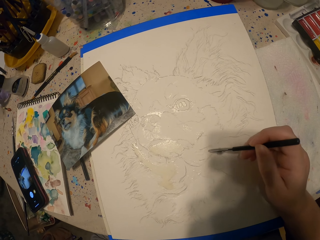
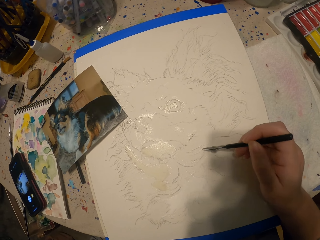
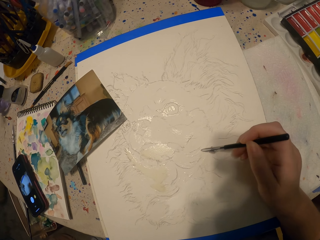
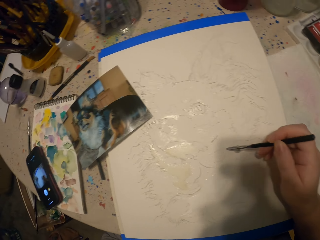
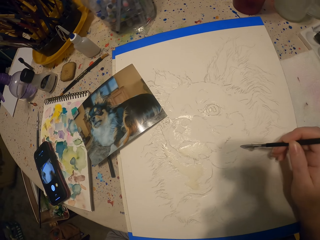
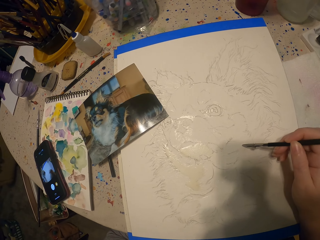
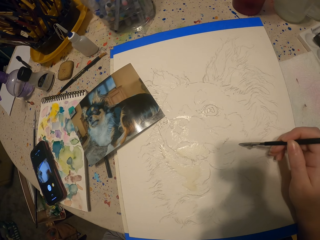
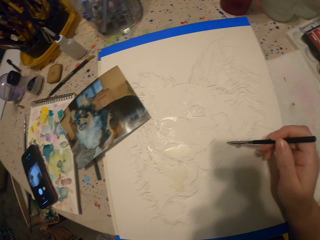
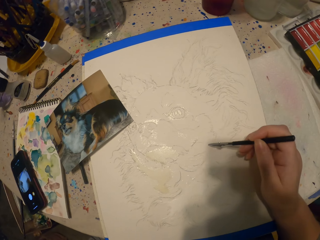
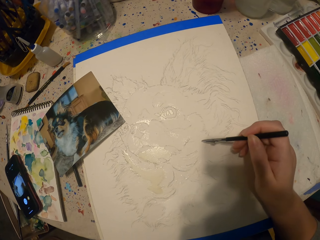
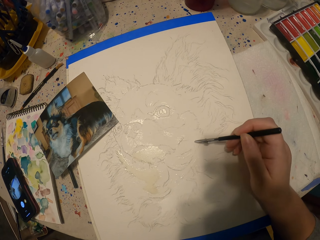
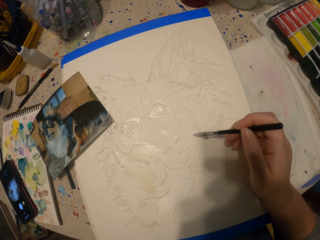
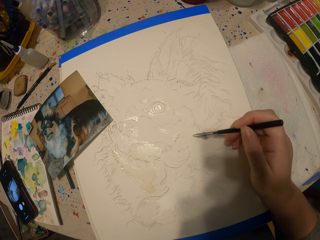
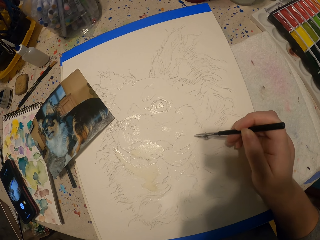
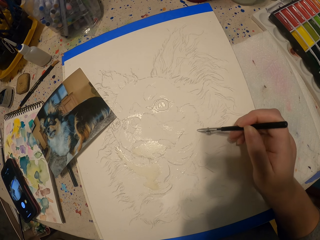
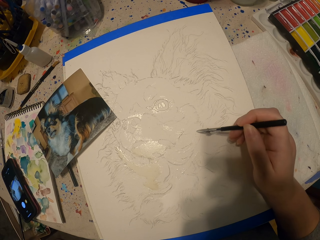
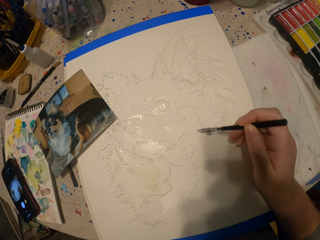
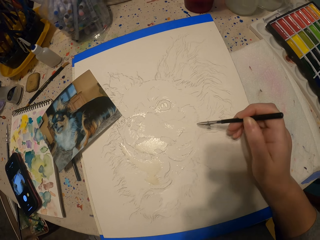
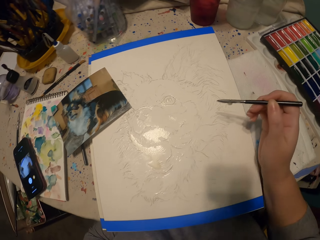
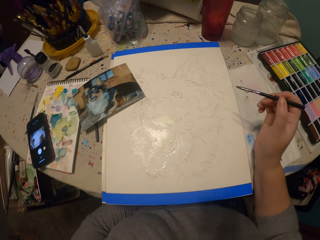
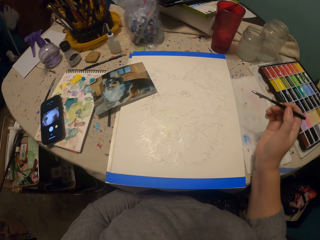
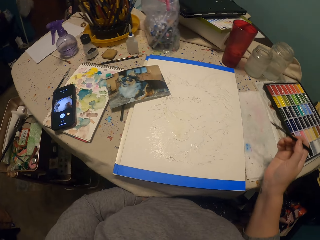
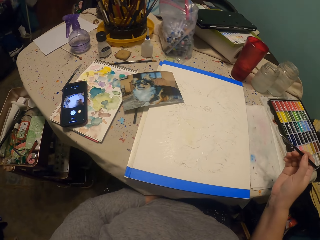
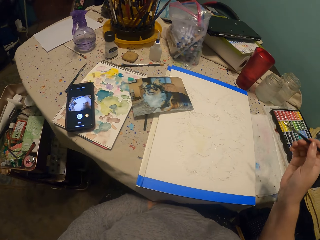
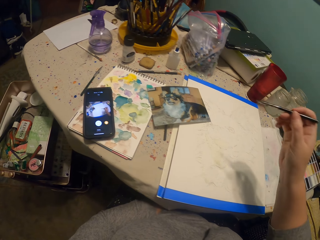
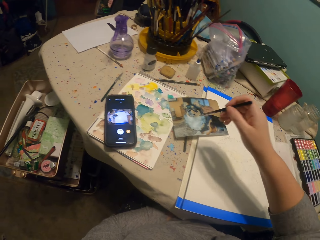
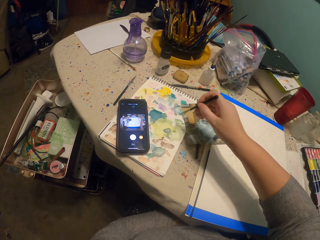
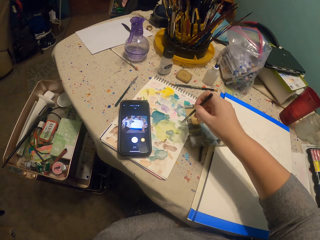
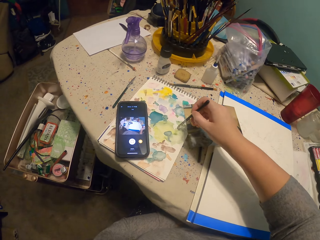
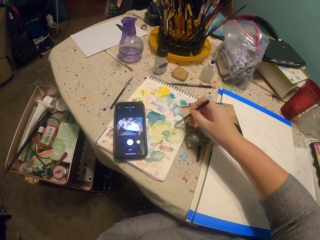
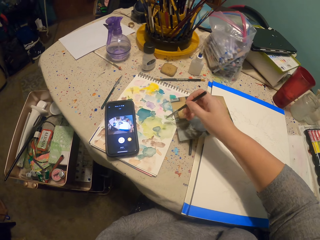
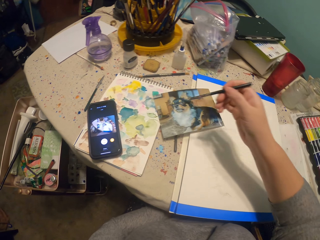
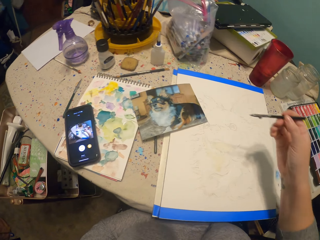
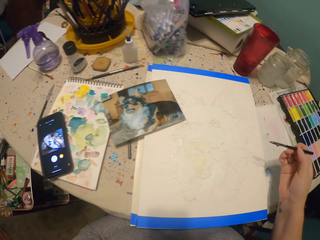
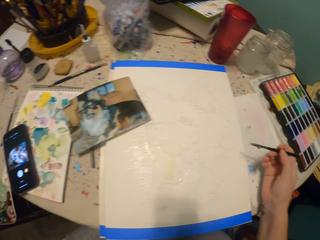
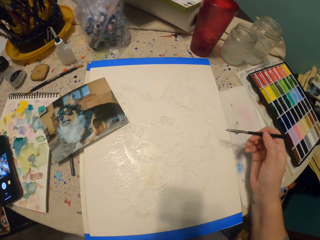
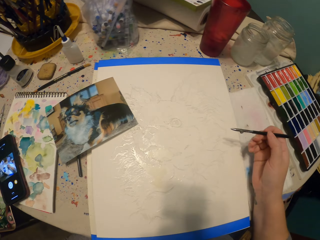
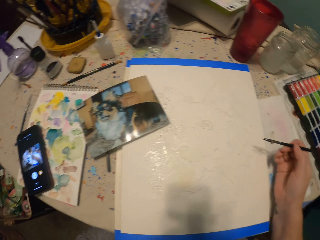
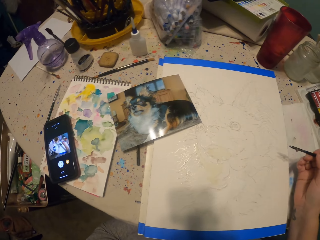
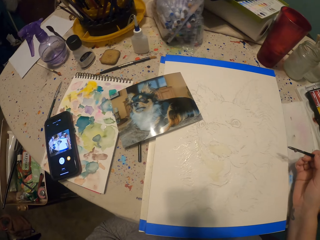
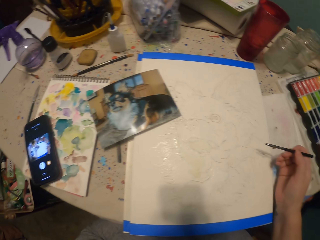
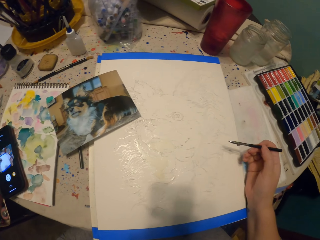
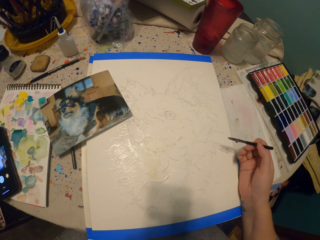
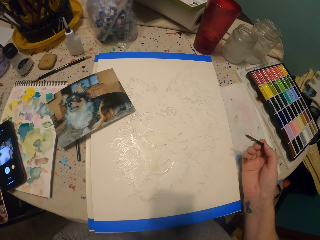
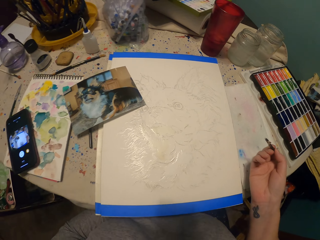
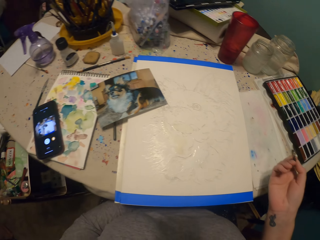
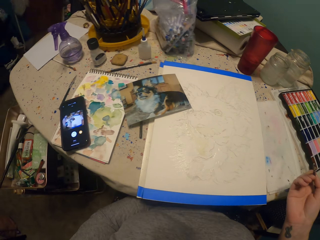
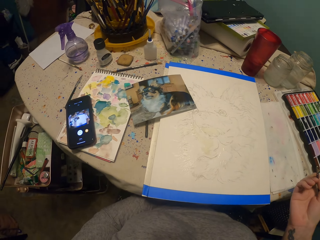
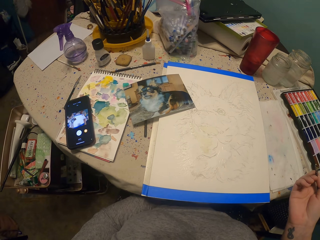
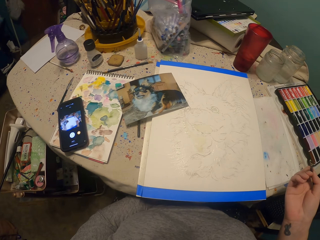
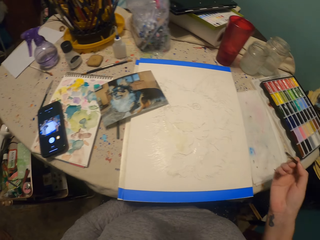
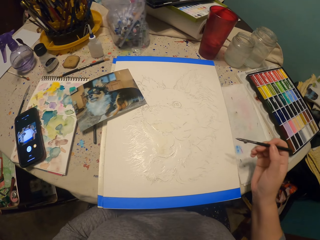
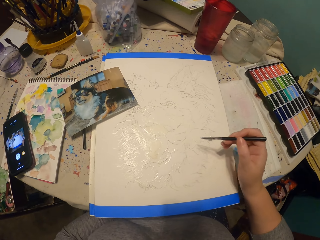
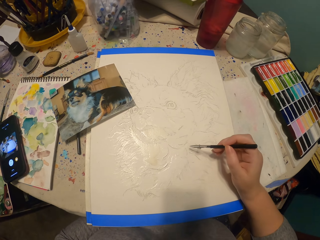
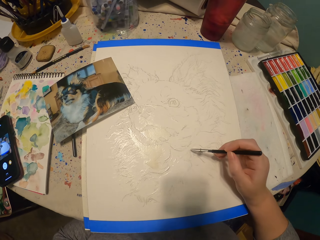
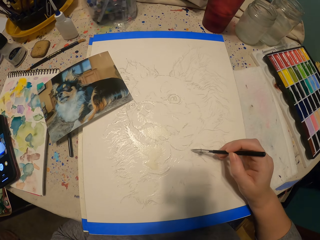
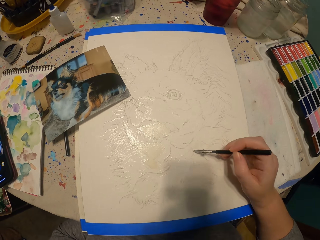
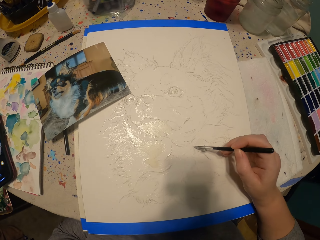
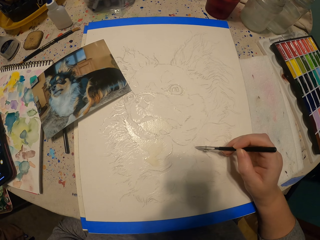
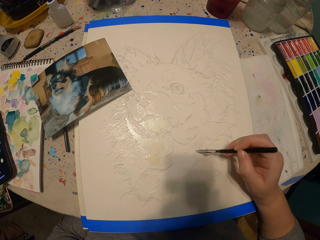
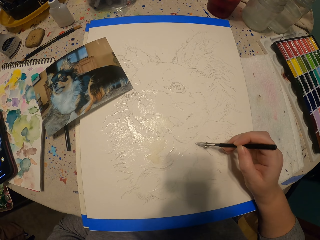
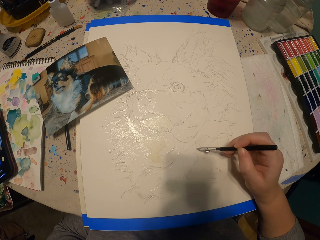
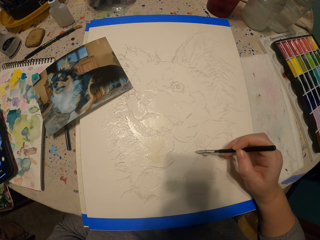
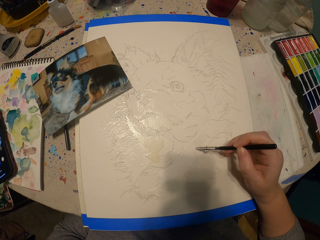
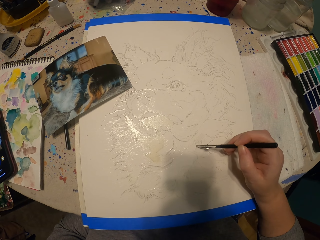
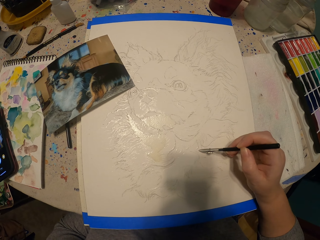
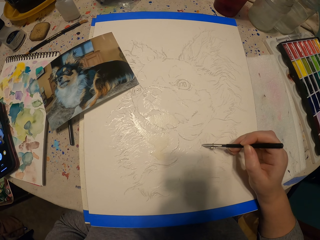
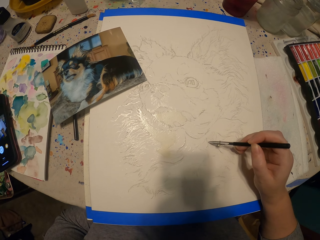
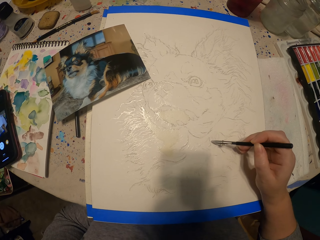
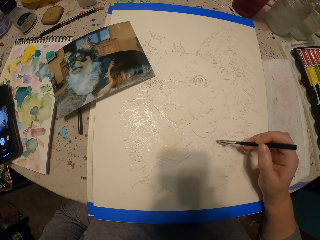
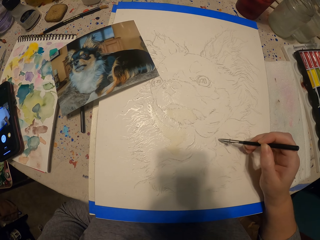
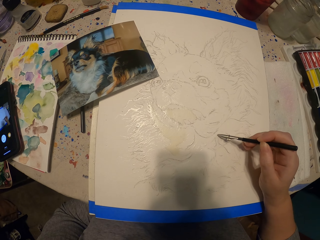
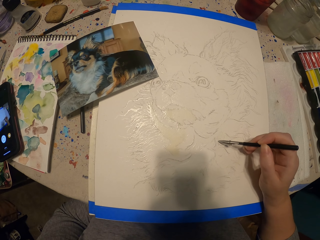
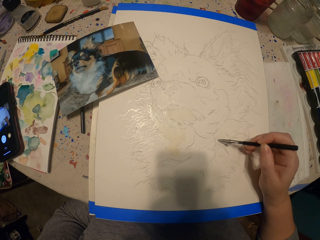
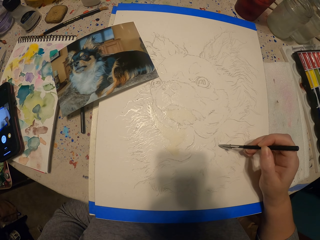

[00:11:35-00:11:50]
The camera wearer moves the painting pencil away from the picture. They paint the picture. They move the painting pencil away from the picture. They dip the painting pencil in the ink. They rest a hand on the table. They move the hand from the table. They paint the picture.

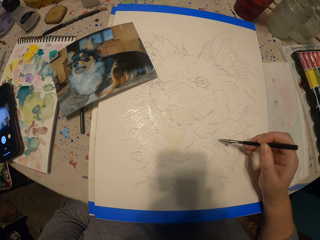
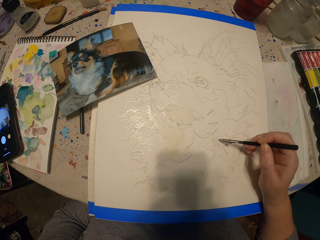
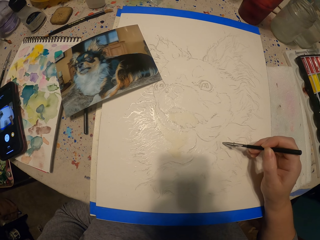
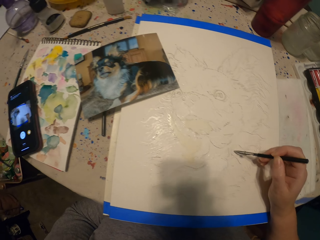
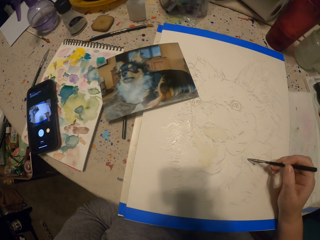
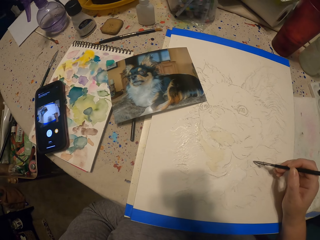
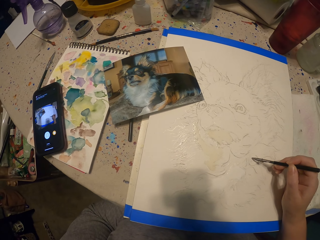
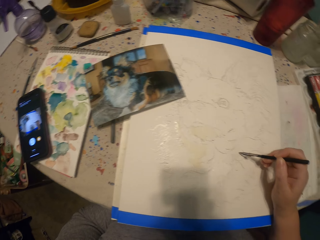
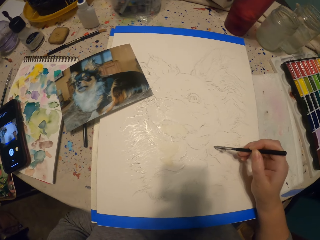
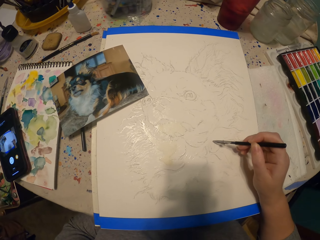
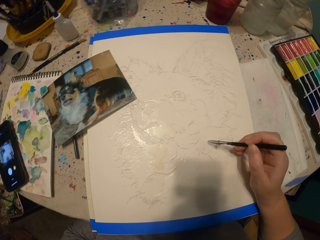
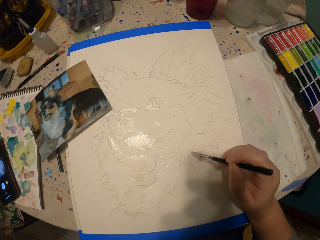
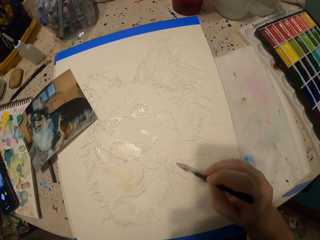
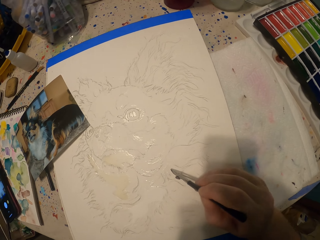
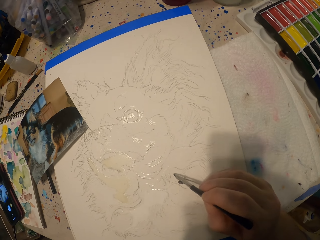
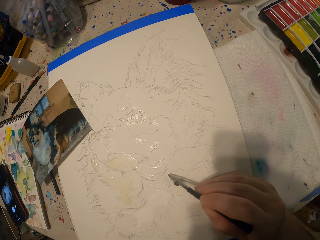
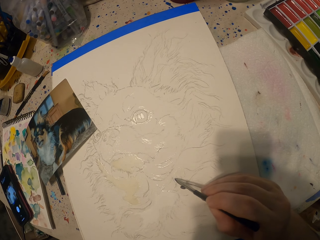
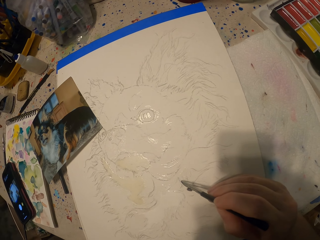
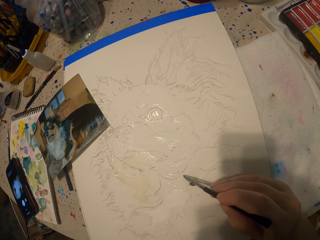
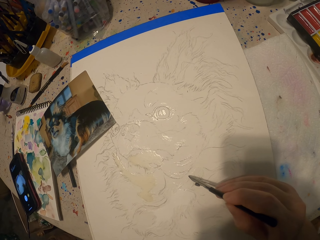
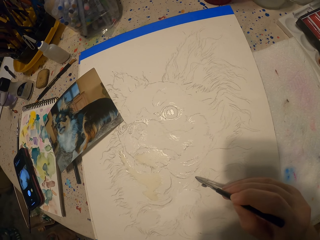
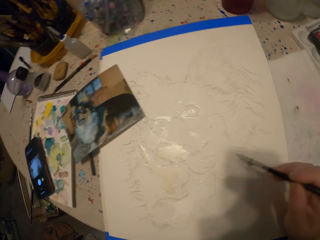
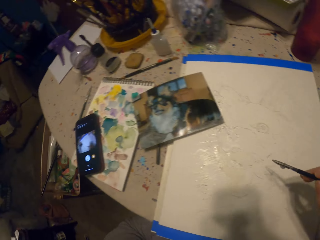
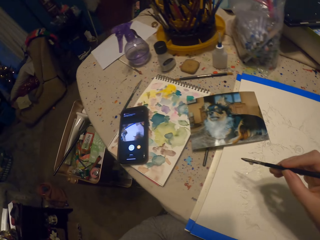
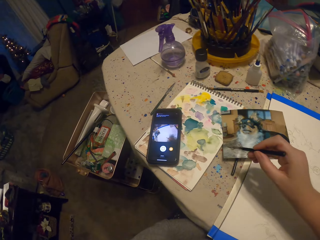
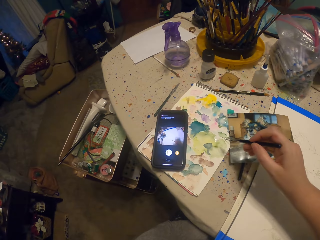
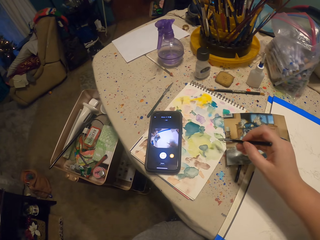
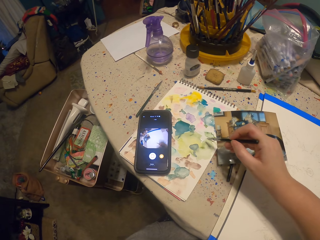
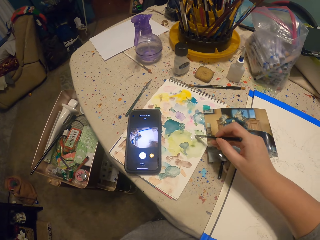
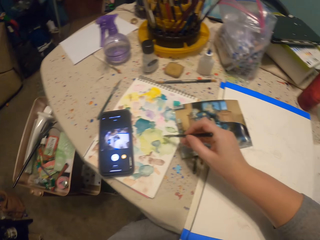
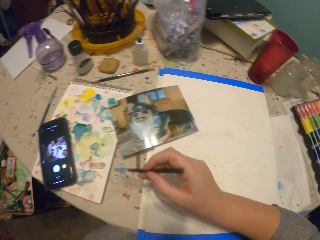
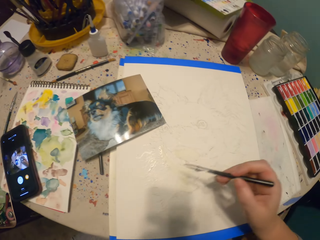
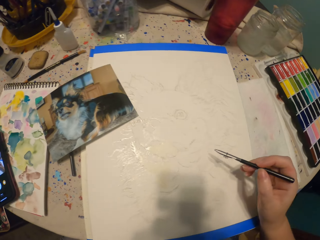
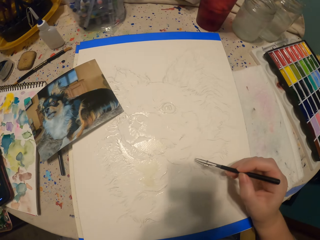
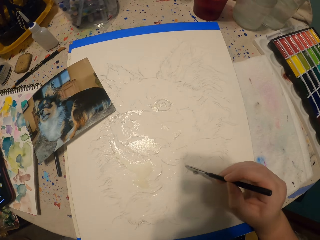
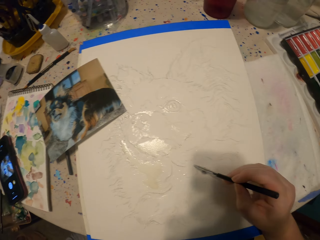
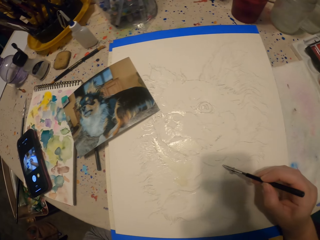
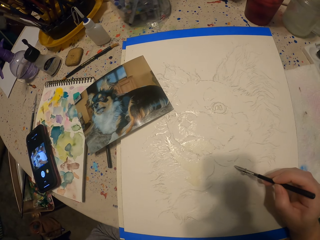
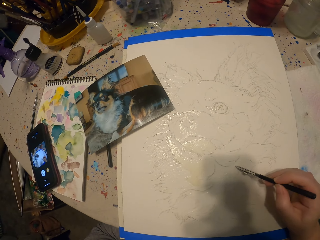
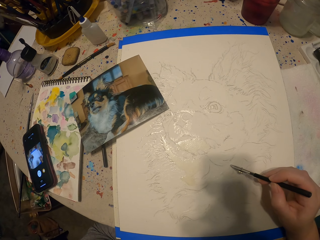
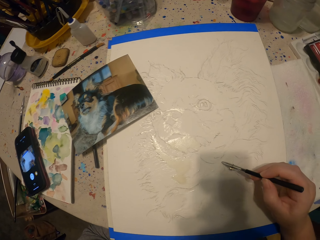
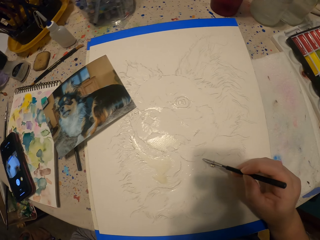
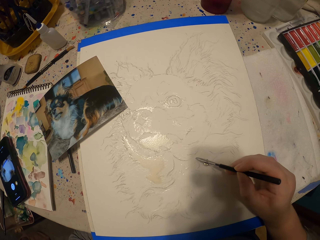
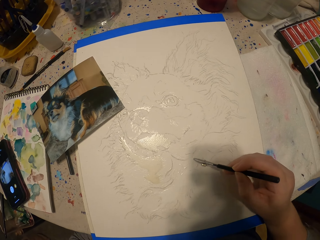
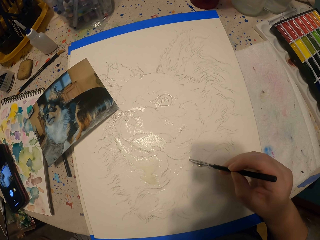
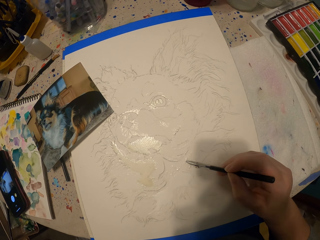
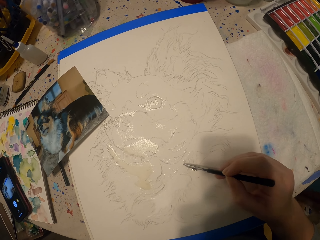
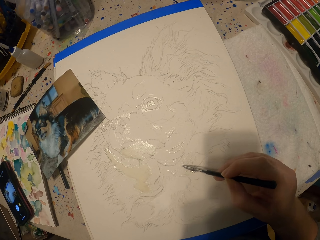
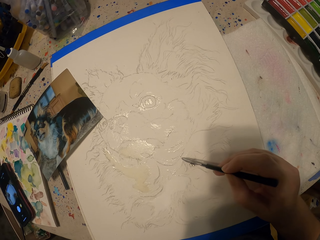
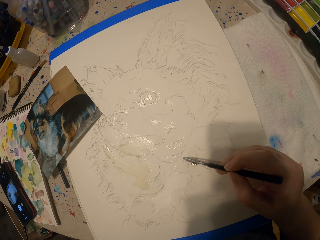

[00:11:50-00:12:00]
The camera wearer looks around. They paint the picture. They dip the painting pencil in the ink. They paint the picture.
